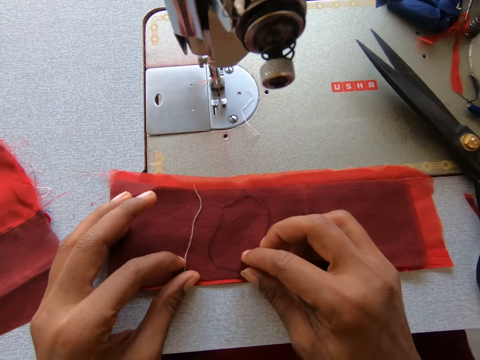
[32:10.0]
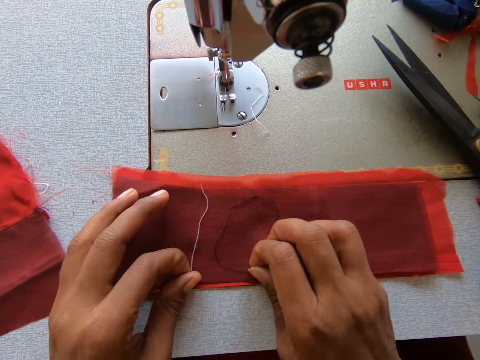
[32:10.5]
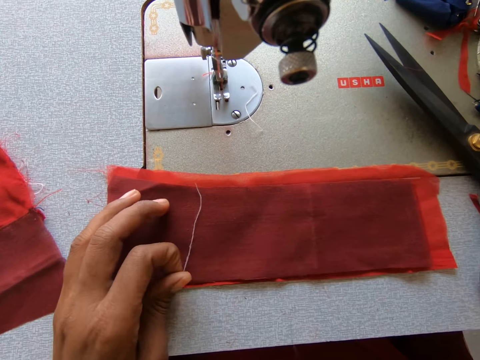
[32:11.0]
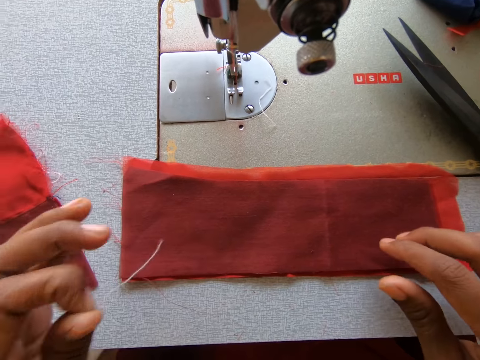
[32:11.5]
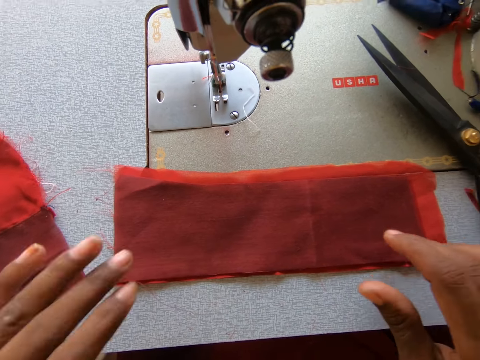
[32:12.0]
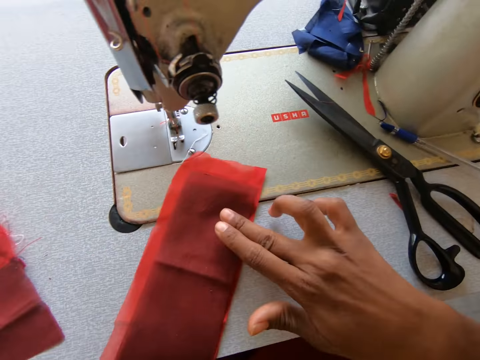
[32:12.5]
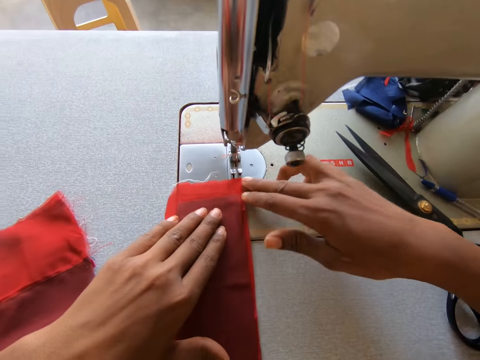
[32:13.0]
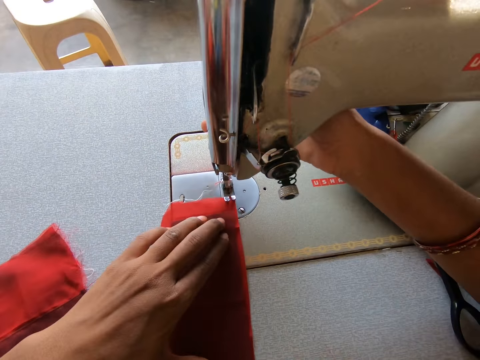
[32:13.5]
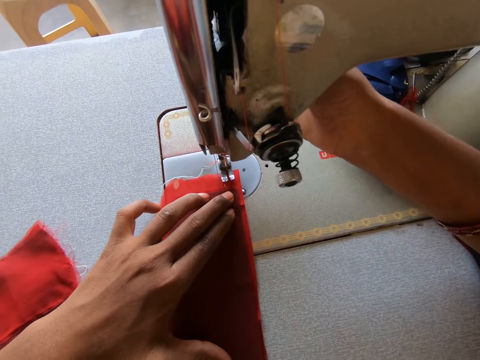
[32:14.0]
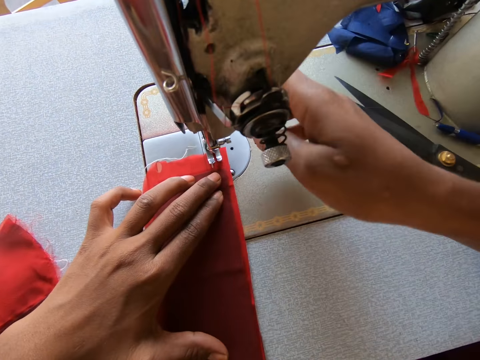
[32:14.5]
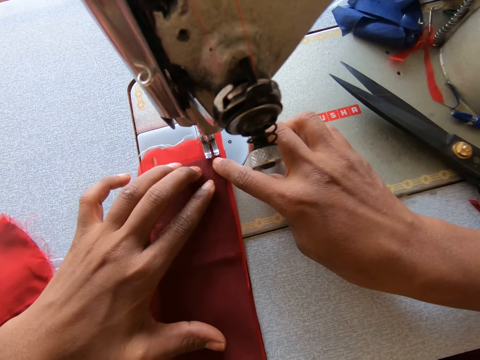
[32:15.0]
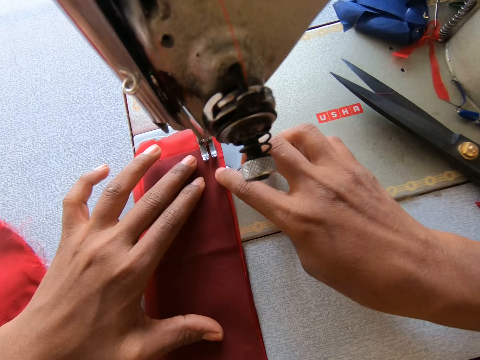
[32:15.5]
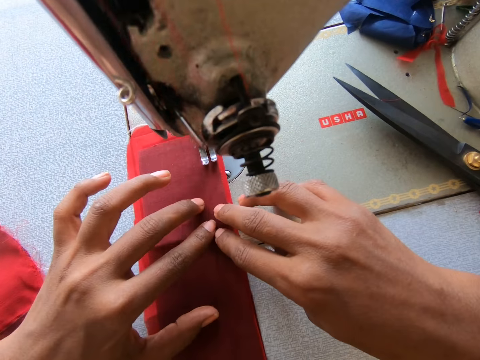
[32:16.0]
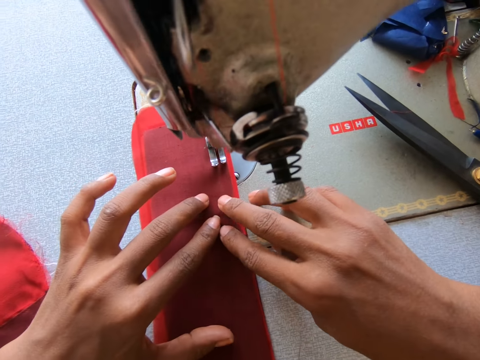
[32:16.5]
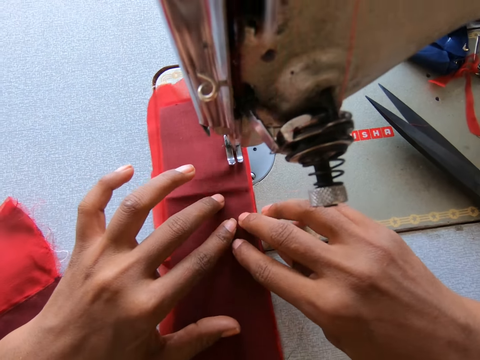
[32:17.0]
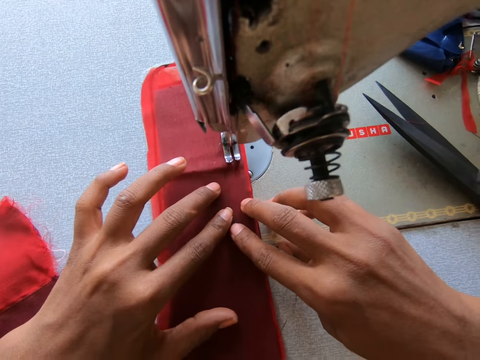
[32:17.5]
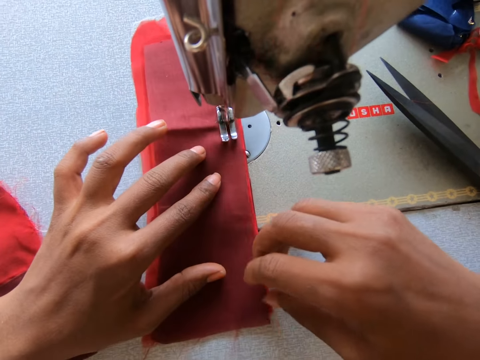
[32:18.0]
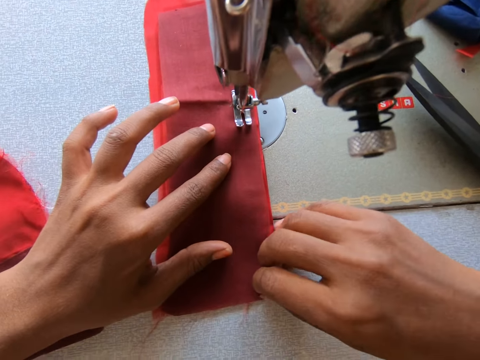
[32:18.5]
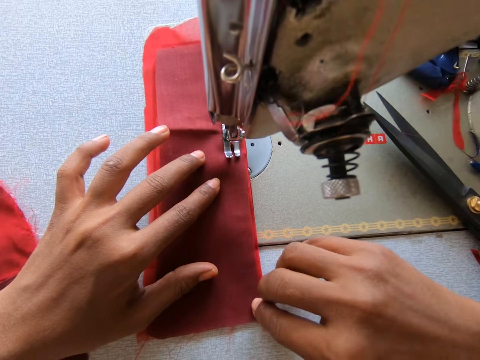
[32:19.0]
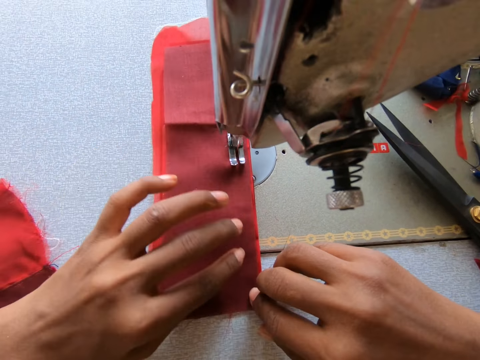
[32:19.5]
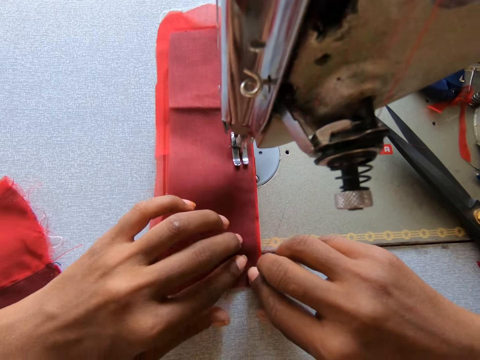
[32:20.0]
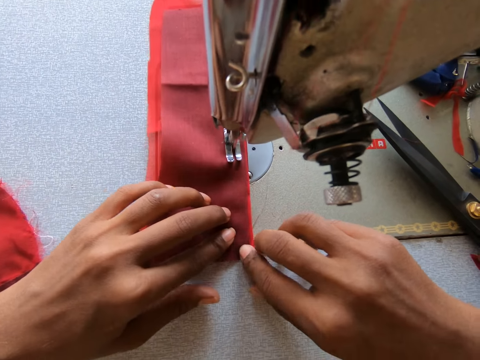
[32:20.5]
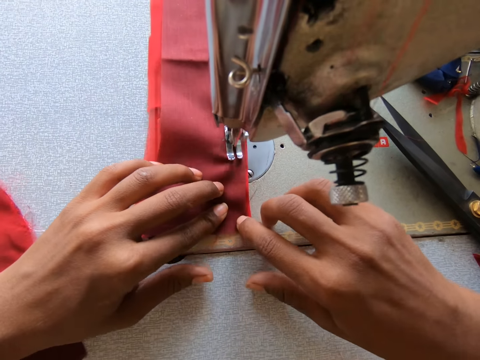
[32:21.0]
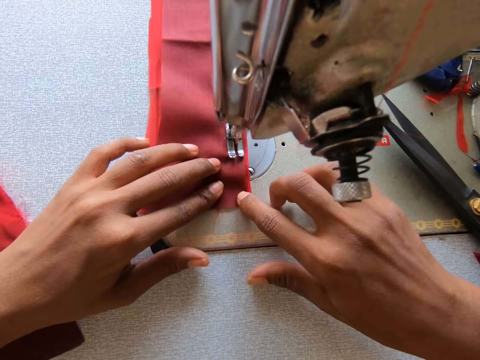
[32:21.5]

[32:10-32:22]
The camera wearer removes thread from the piece of fabric. They pull the thread on the fabric. They move the fabrics on the sewing machine. They place the fabric on the sewing machine. They sew the fabric on the sewing machine.

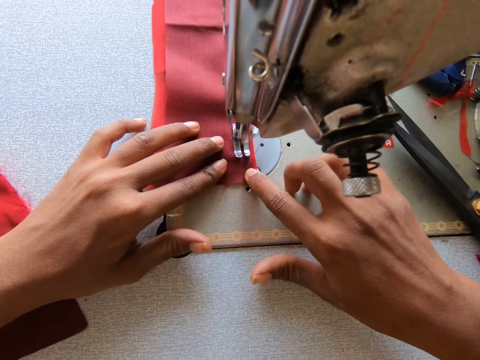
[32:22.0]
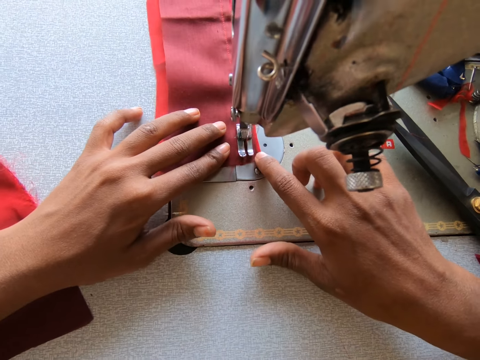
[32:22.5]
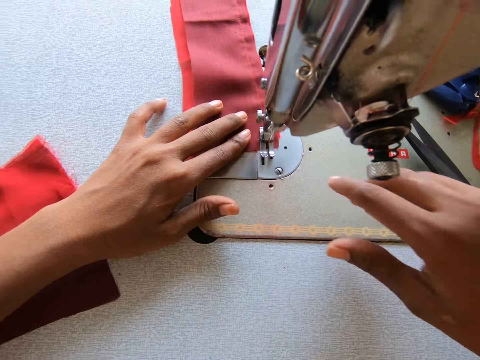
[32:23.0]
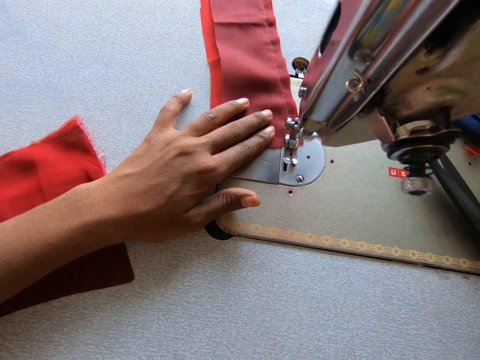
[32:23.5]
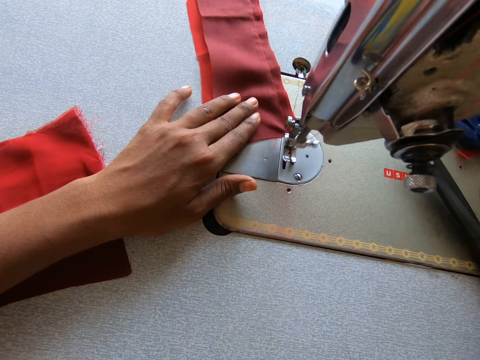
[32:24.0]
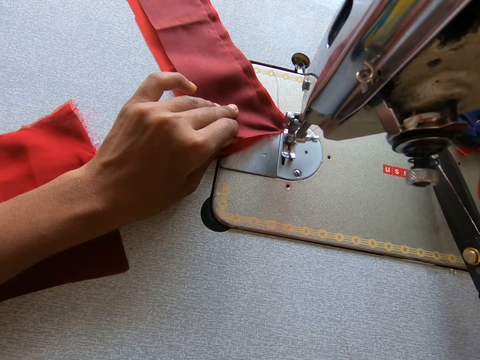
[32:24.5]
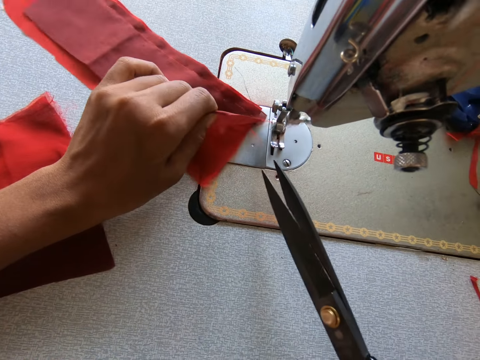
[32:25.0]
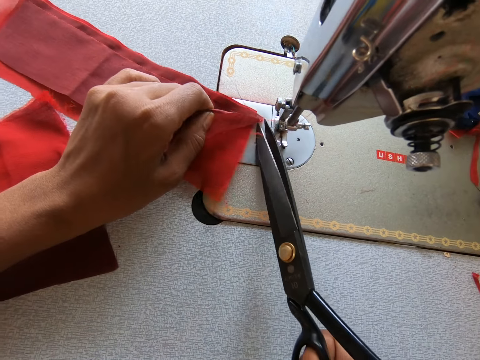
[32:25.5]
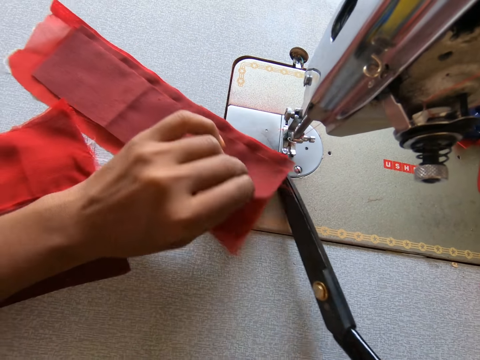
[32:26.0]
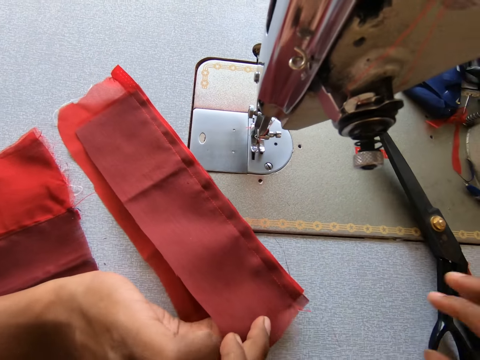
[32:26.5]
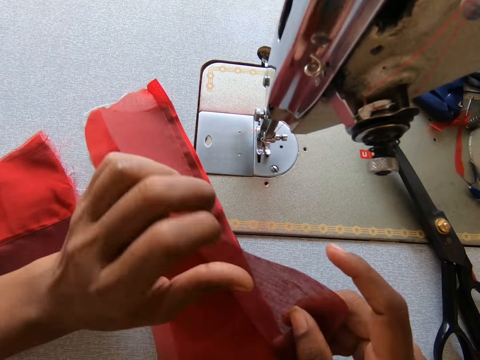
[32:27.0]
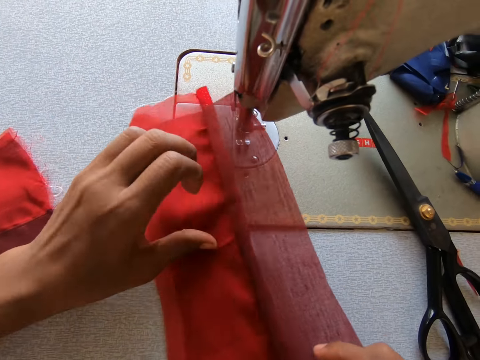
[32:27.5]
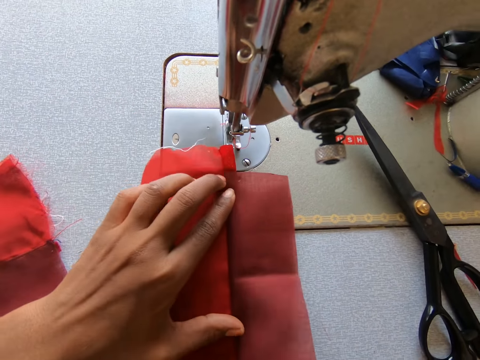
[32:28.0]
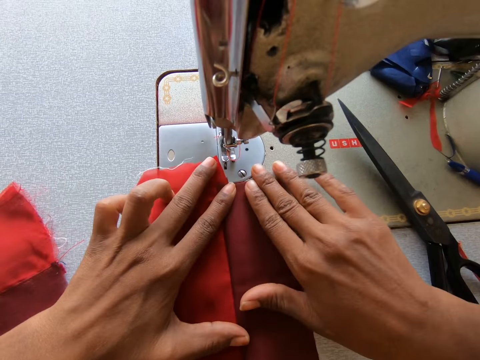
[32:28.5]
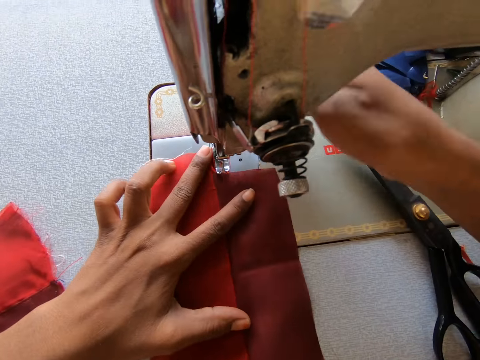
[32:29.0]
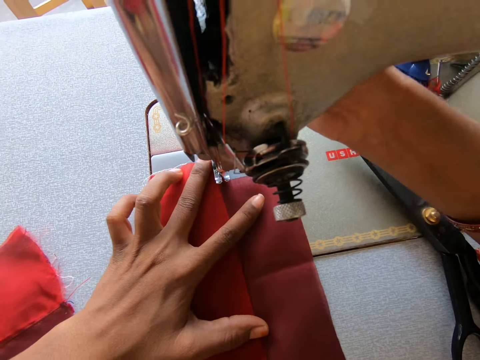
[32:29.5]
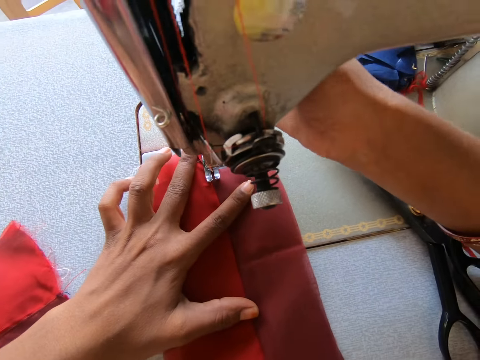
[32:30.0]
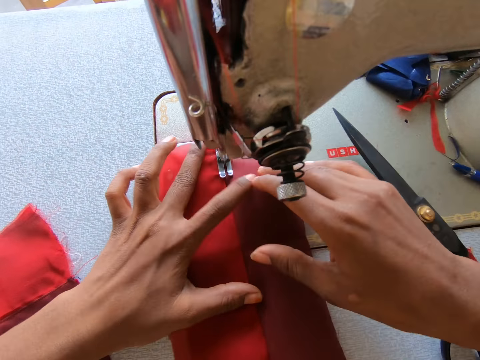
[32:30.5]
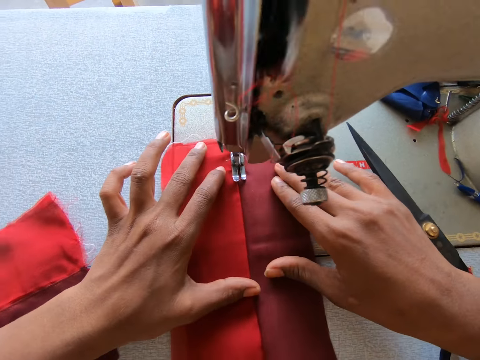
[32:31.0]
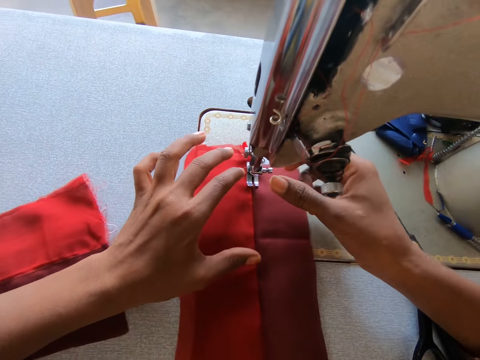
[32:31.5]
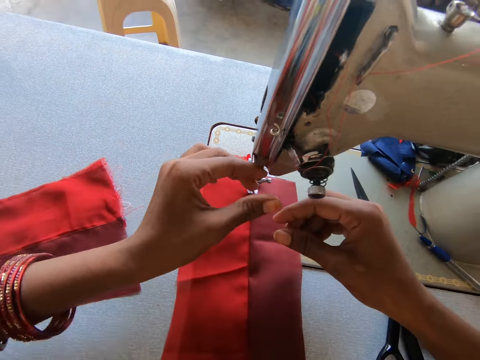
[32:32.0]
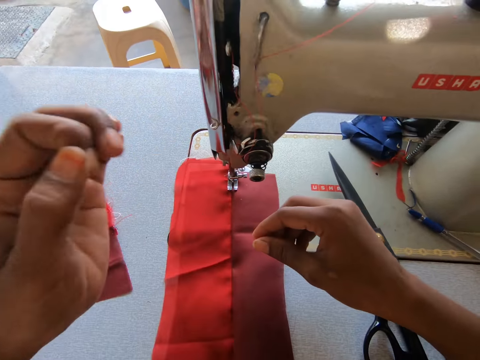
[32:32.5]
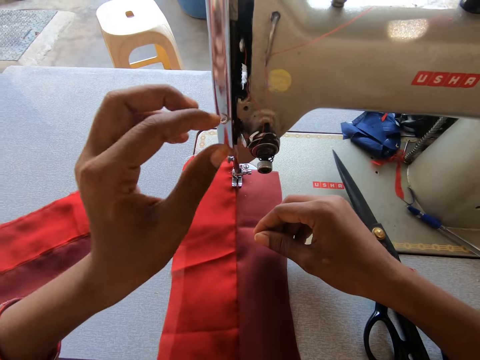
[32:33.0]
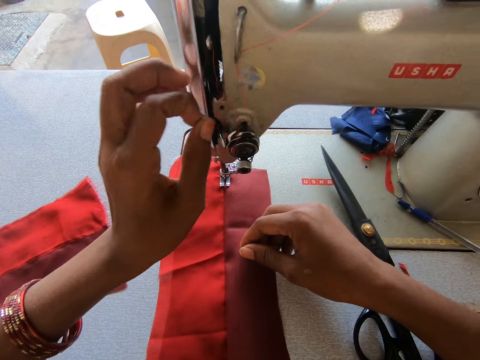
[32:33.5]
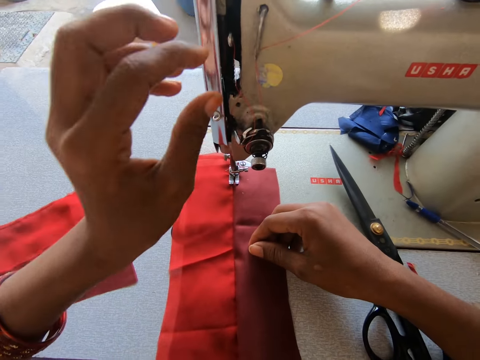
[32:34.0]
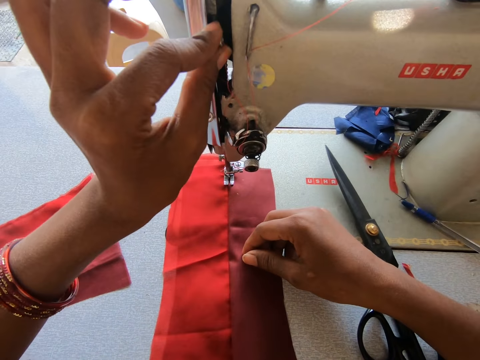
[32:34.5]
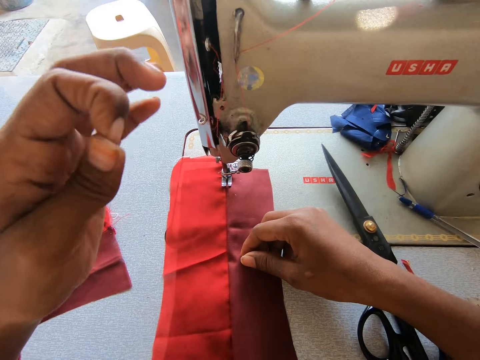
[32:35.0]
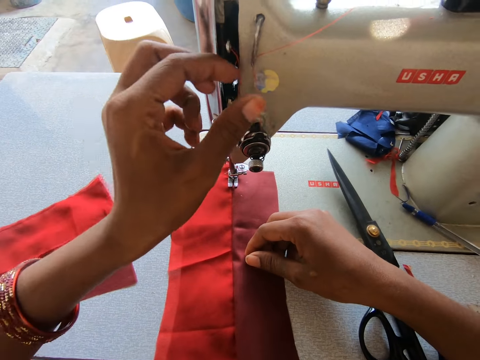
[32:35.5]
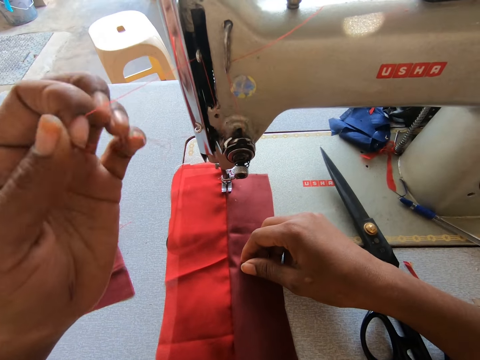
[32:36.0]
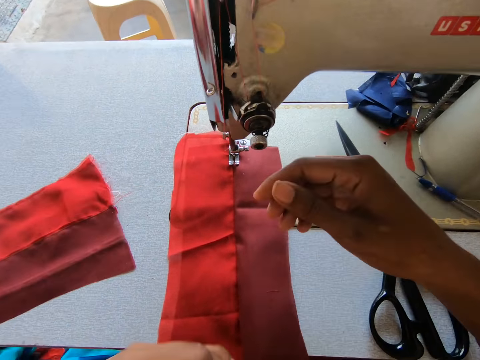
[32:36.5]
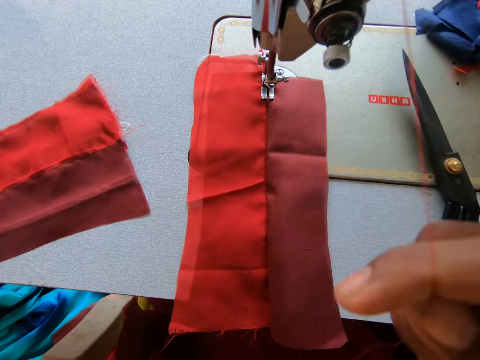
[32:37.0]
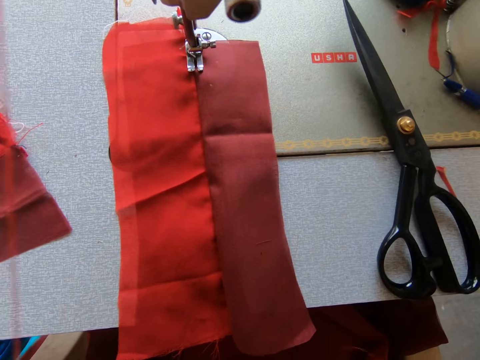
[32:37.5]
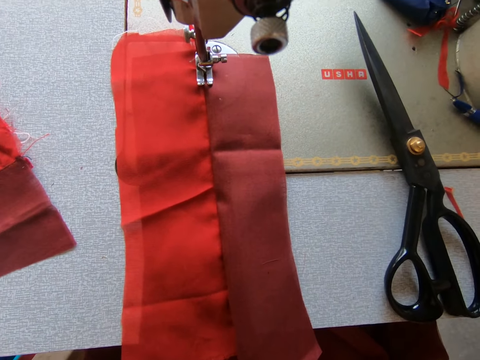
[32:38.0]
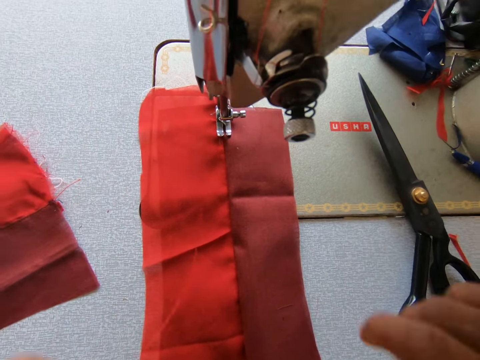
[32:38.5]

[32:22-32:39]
The camera wearer picks up a pair of scissors. They cut the thread with the scissors. They put down the scissors. They pull the fabric, lift the fabric and turn the fabric. They hold the fabric. They sew the fabric on the sewing machine. They pull the thread on the sewing machine. They thread the machine.
